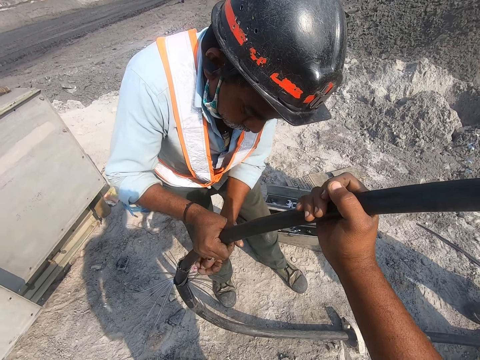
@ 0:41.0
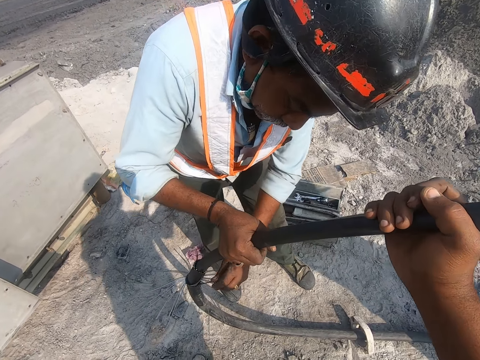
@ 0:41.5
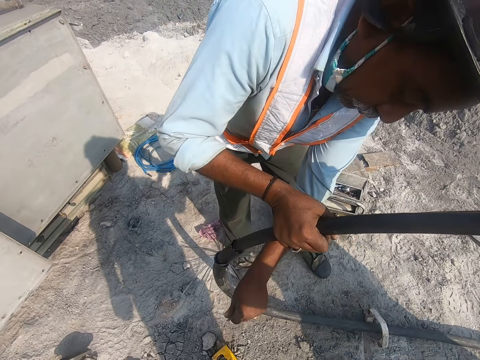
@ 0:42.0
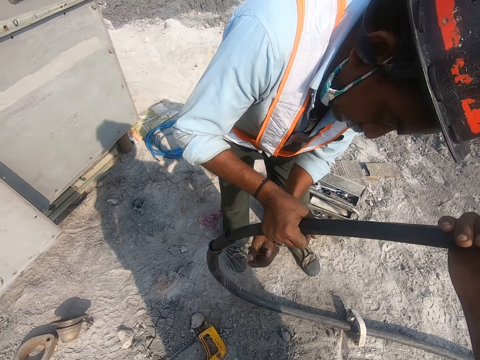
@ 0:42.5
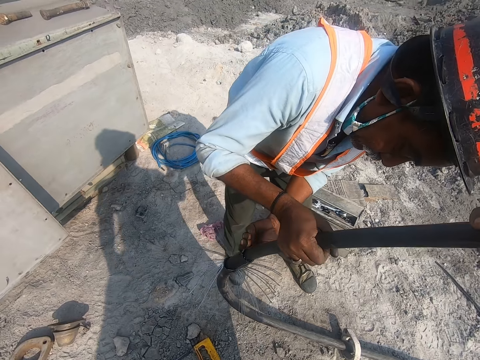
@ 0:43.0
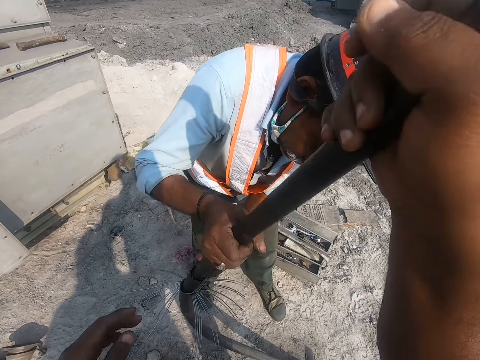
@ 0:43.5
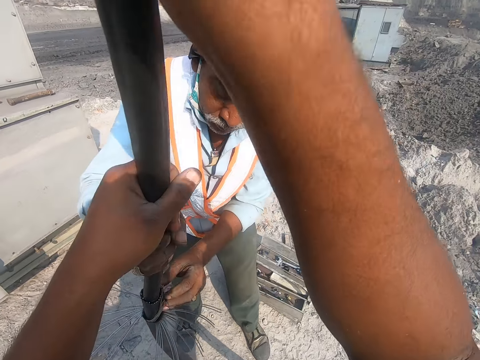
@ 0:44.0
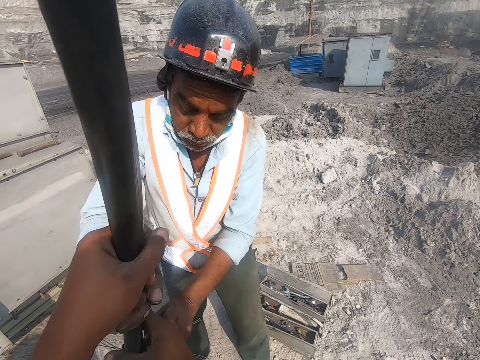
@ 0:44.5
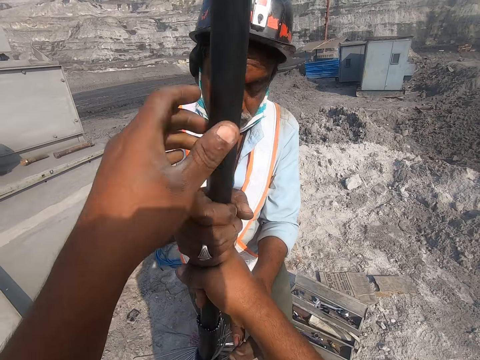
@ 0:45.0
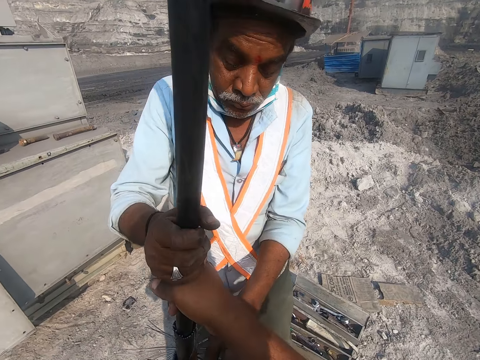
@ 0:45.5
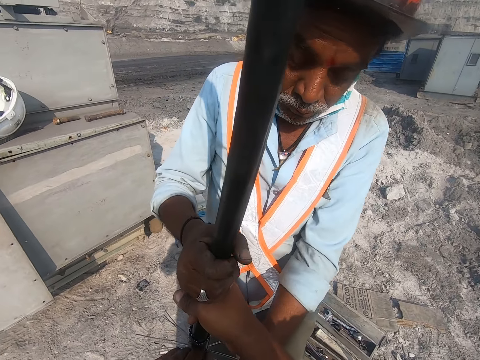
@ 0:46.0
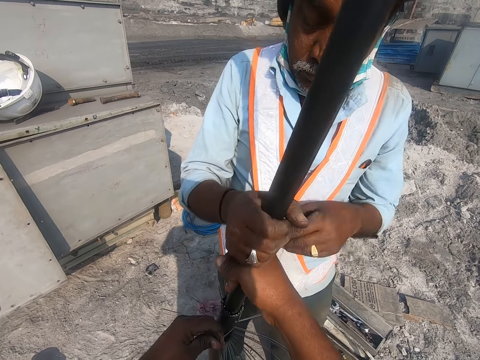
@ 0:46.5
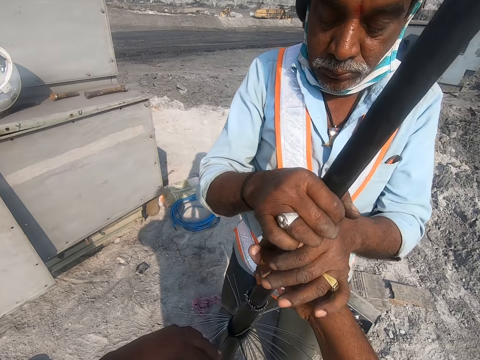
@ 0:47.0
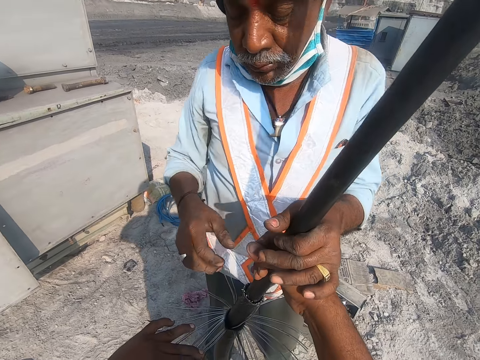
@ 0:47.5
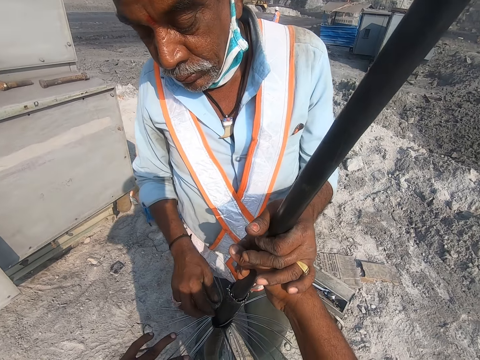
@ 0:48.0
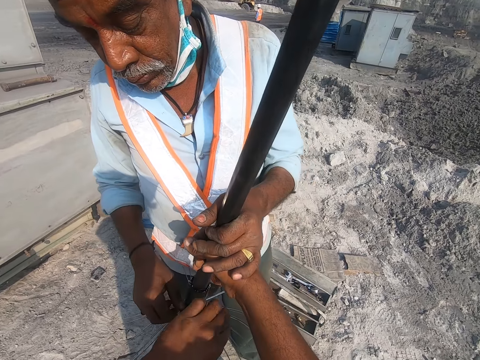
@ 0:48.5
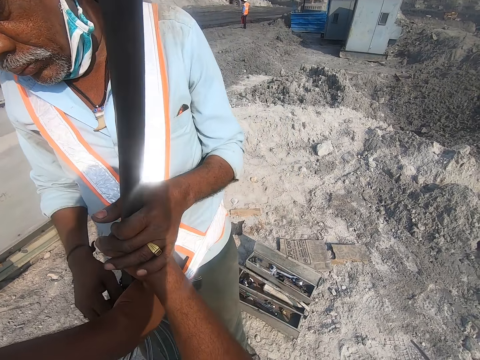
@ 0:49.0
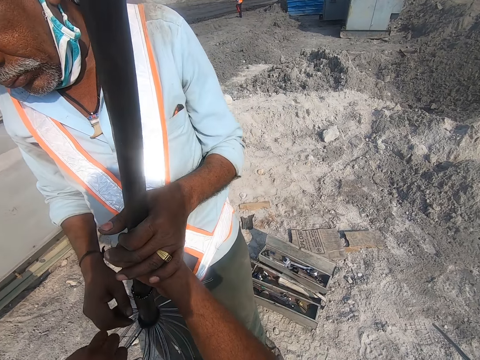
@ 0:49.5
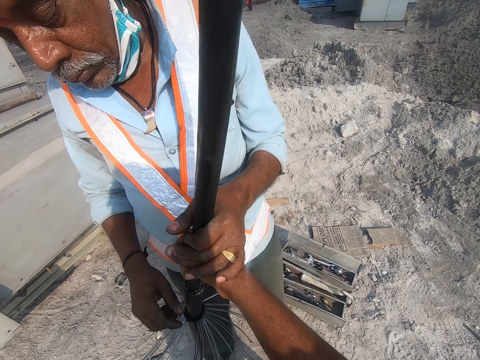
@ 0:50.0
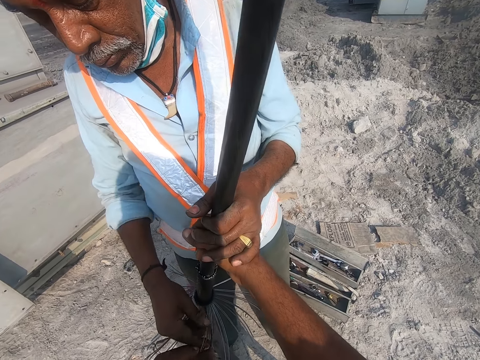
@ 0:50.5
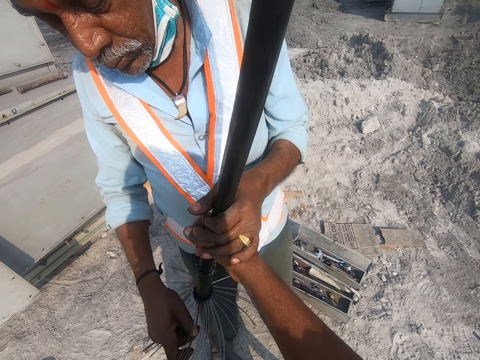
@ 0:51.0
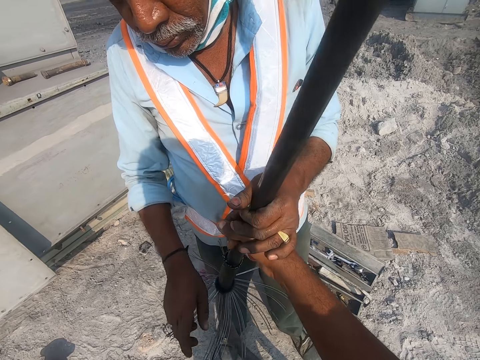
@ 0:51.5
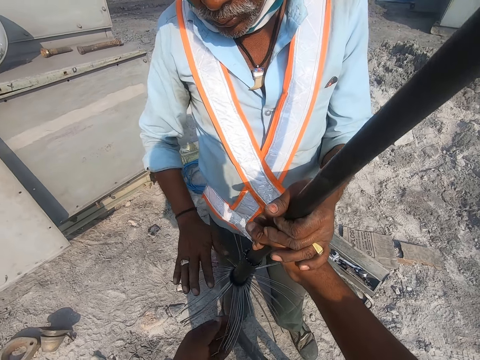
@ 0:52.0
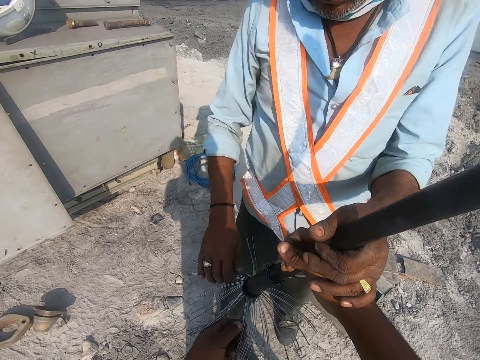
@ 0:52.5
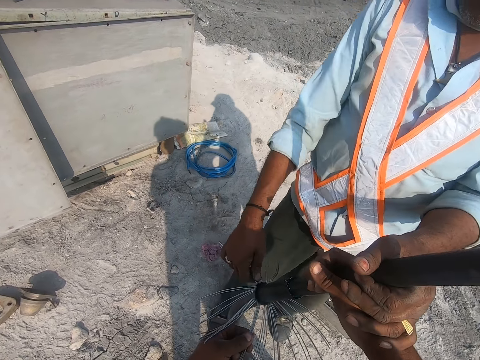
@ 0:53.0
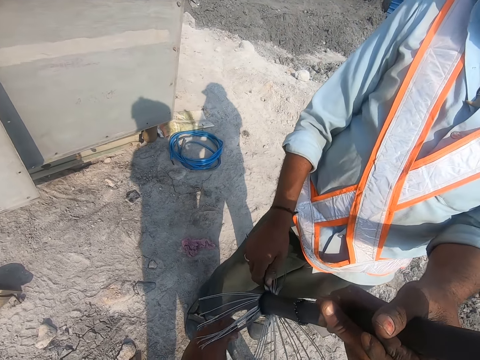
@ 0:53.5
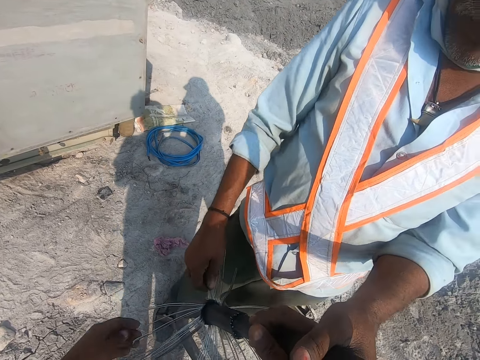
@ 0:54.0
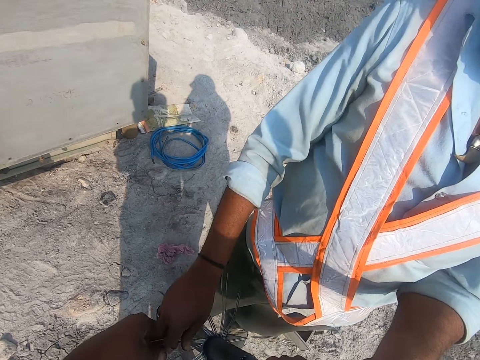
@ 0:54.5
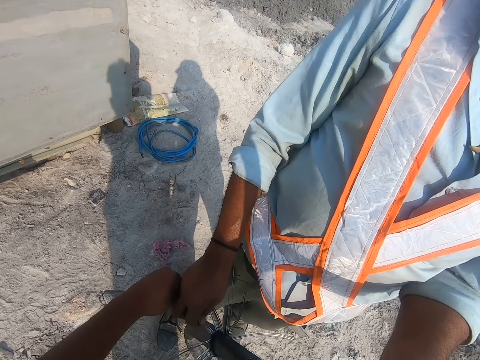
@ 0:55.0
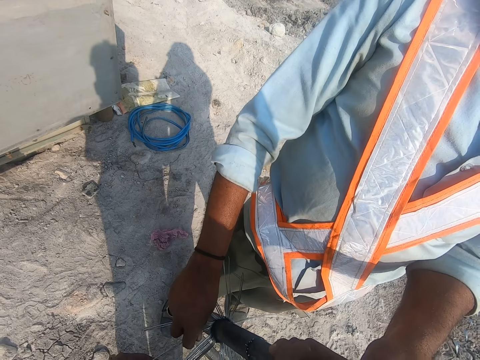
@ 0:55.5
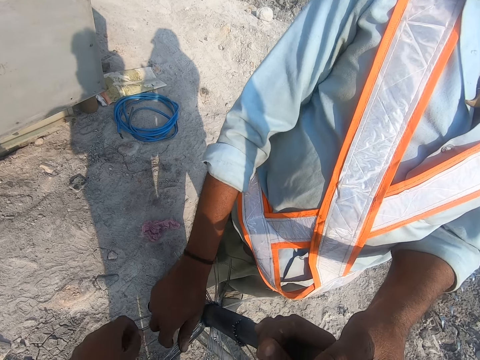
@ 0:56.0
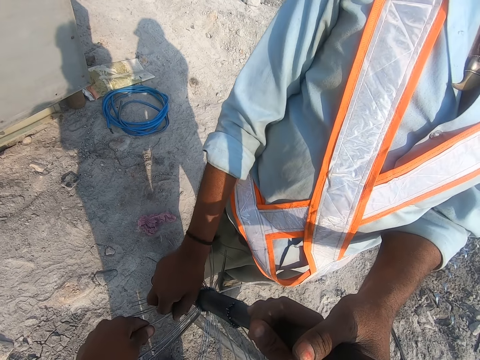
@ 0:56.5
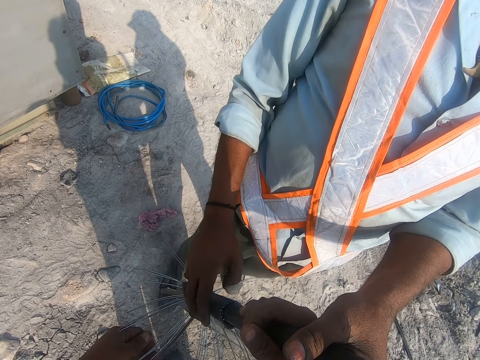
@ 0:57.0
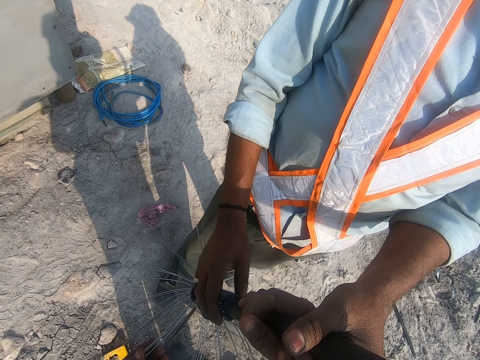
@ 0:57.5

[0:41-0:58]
The camera wearer fixes the wire on the pipe. They sort the wires.

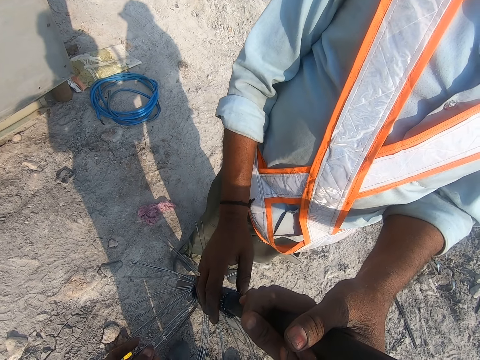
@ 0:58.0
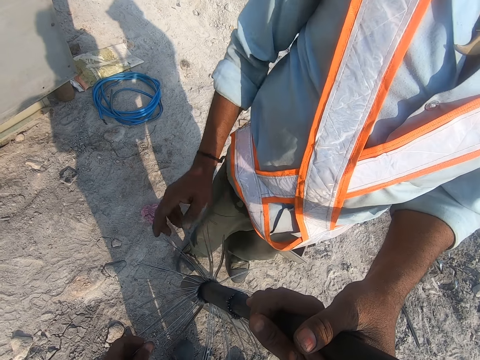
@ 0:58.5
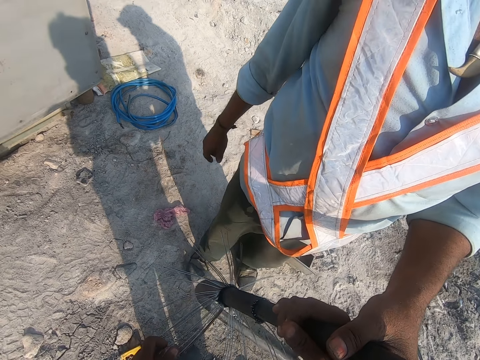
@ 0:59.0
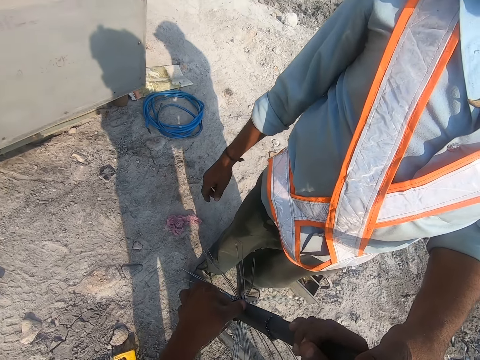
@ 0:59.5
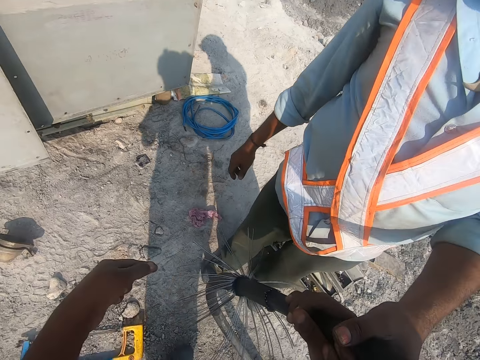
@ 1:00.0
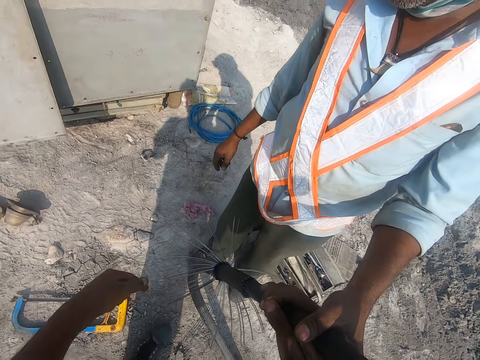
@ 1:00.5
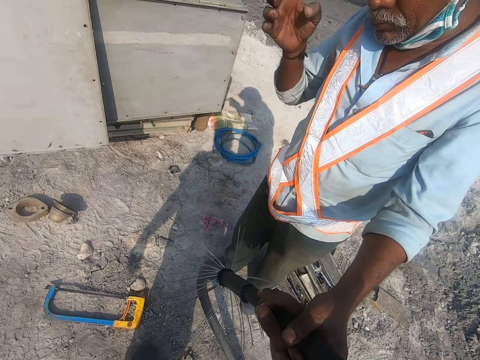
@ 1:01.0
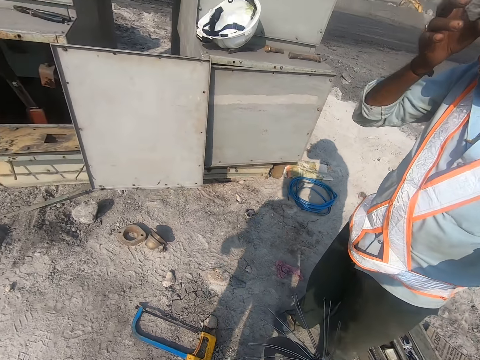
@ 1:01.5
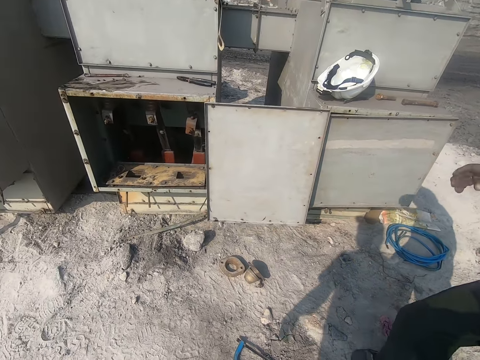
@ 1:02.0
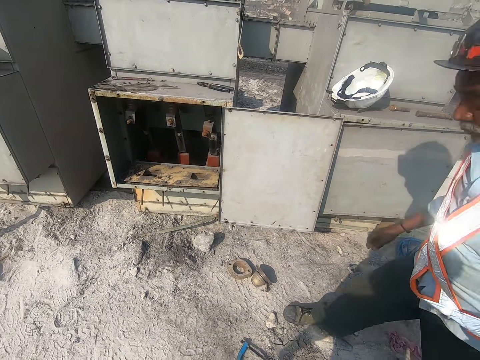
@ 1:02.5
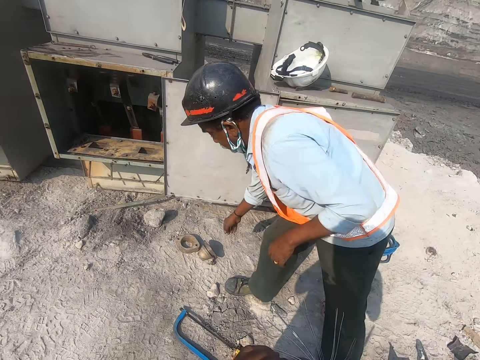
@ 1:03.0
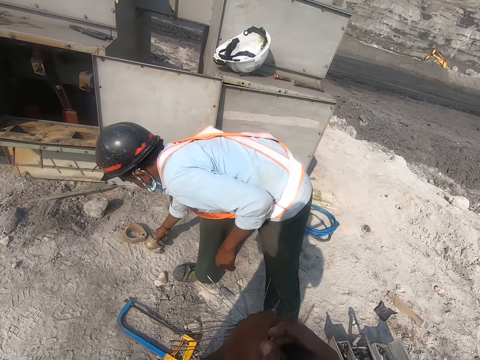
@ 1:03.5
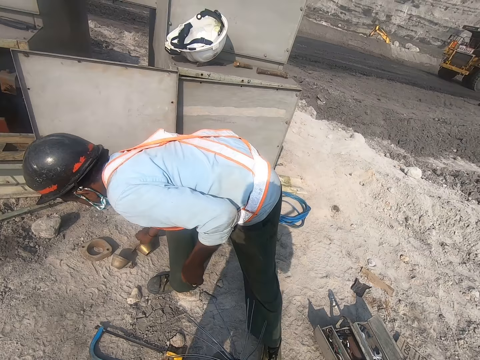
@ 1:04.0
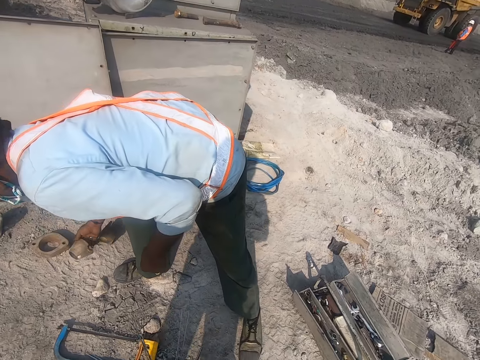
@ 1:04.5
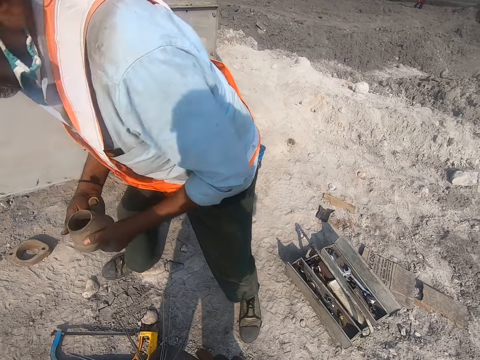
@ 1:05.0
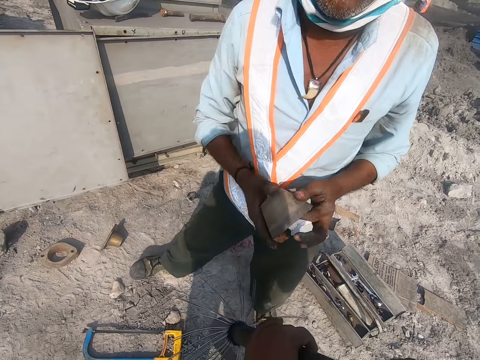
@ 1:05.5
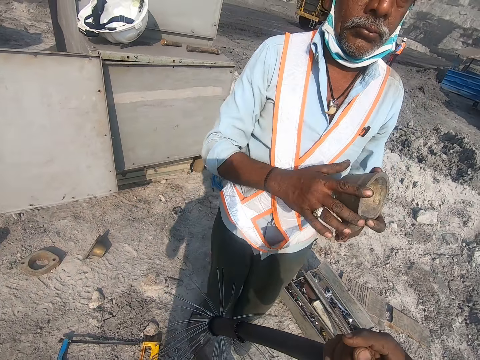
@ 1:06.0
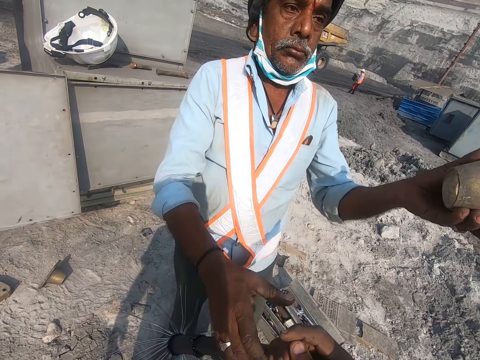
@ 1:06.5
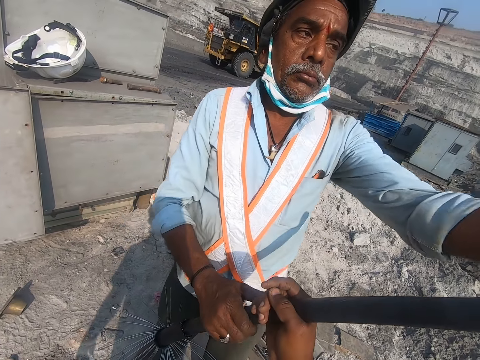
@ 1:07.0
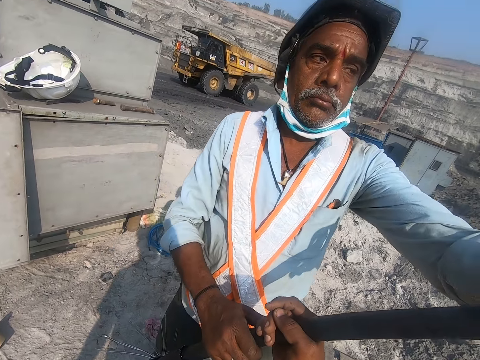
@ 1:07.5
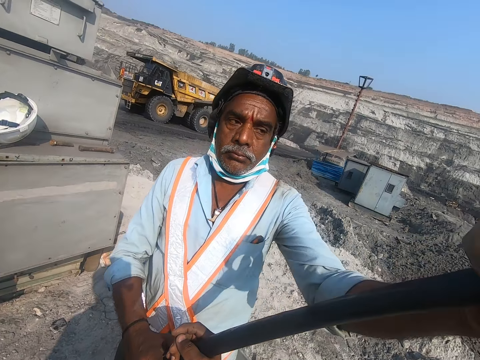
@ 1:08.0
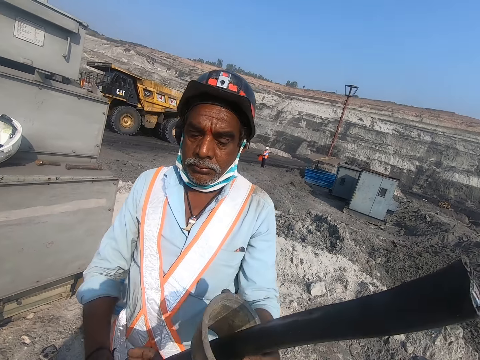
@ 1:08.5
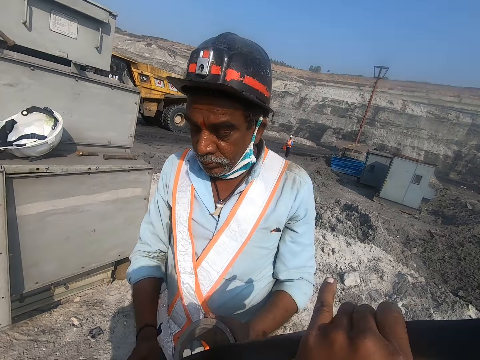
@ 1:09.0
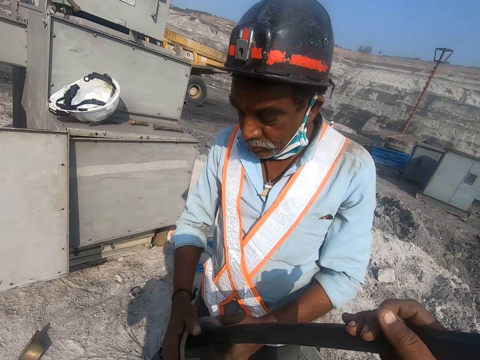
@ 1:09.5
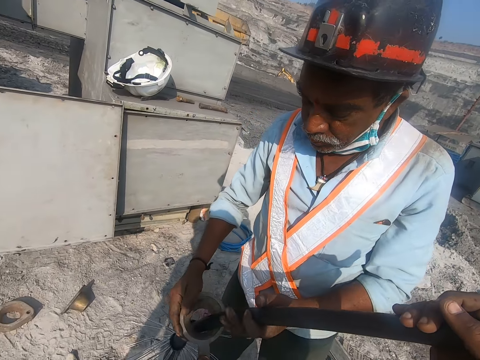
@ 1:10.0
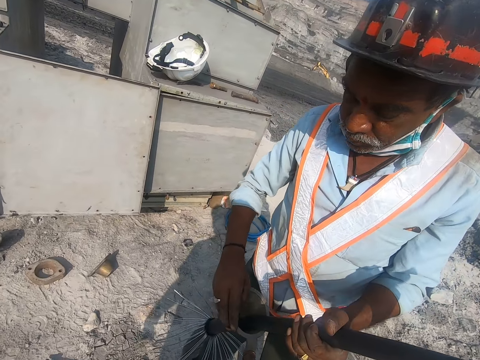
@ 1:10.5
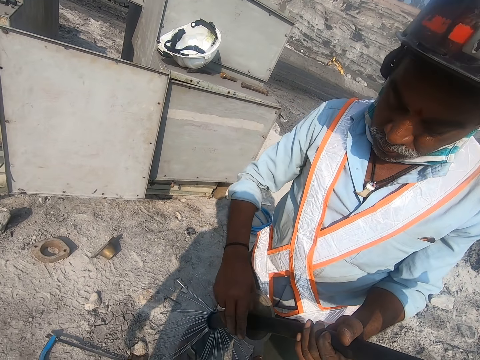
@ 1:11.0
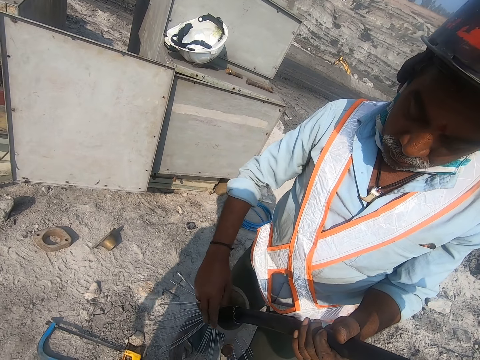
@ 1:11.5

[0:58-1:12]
A man takes an object on the ground. The man puts the object through the wire on the pipe.
